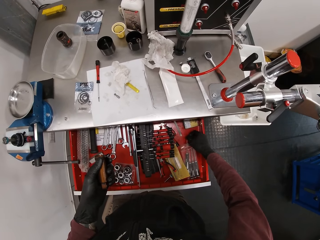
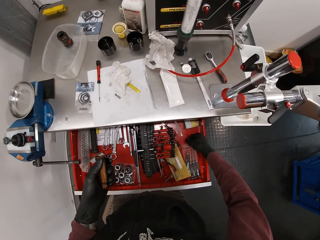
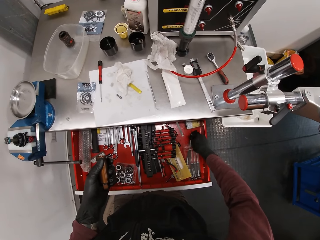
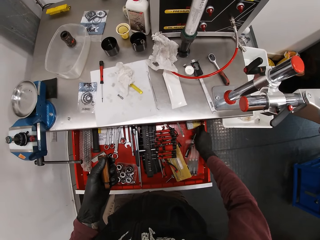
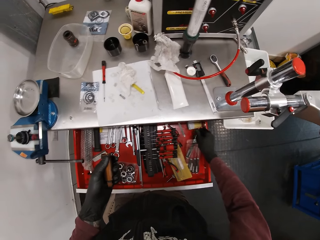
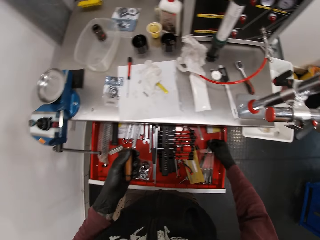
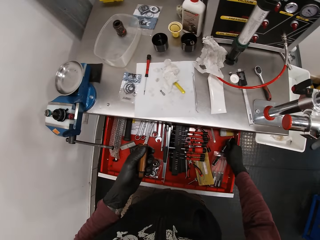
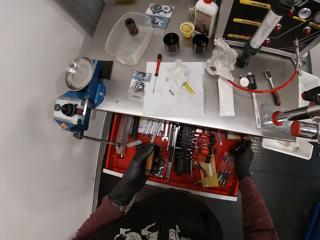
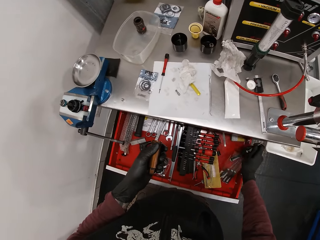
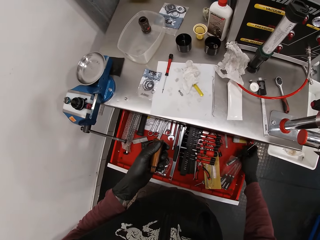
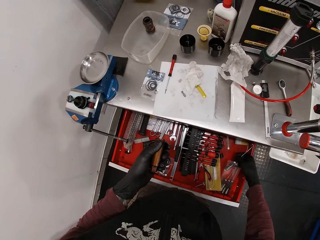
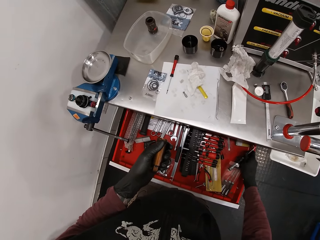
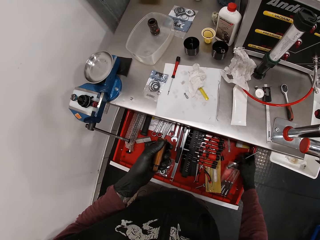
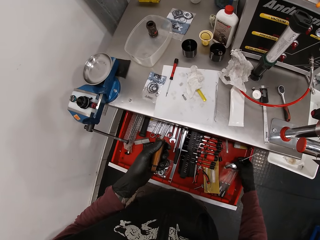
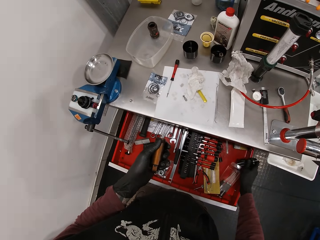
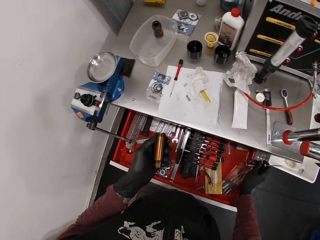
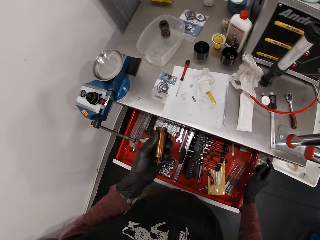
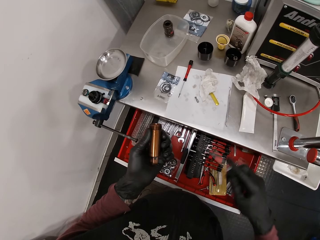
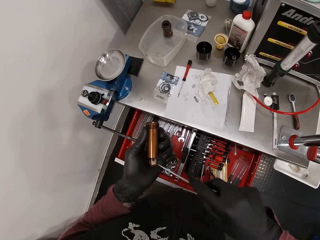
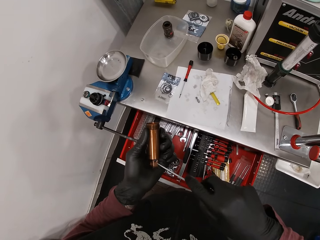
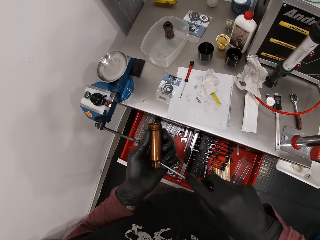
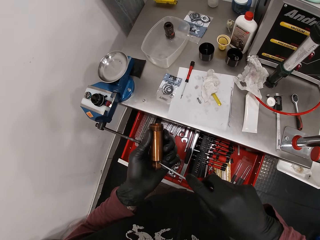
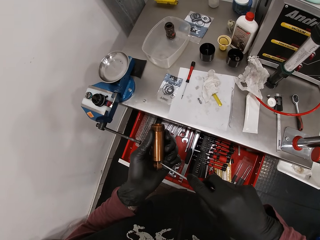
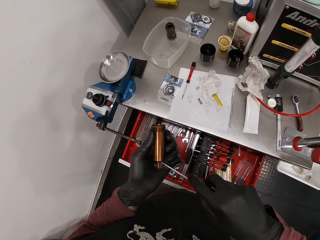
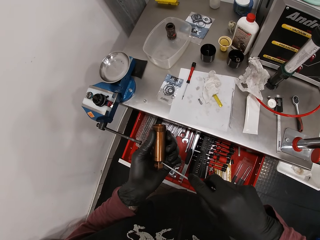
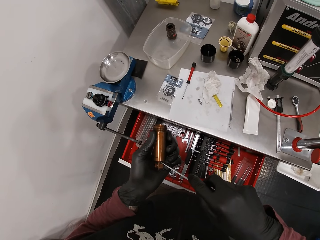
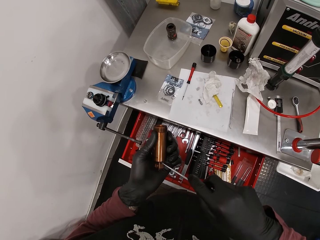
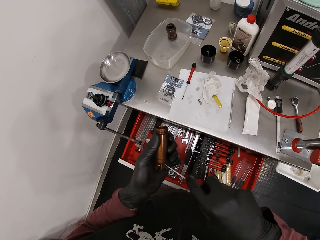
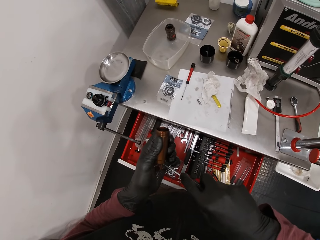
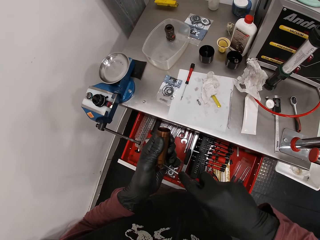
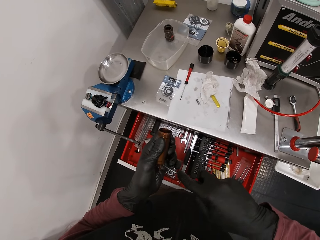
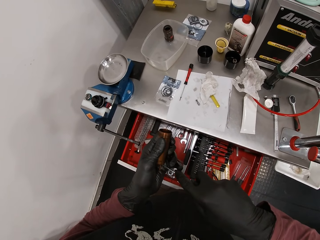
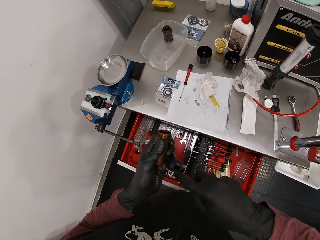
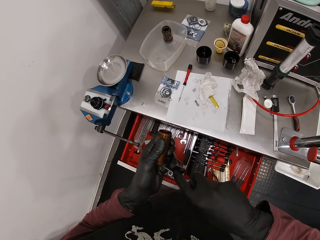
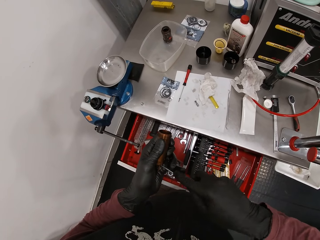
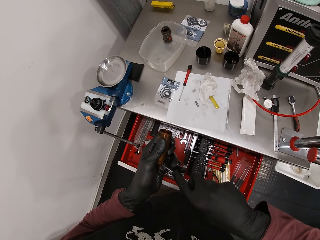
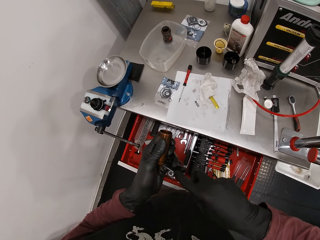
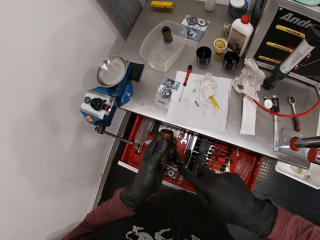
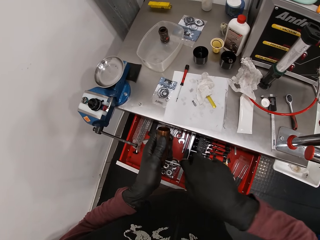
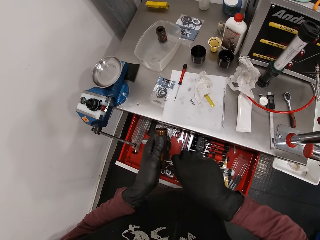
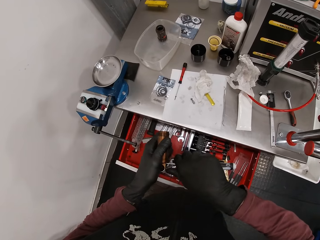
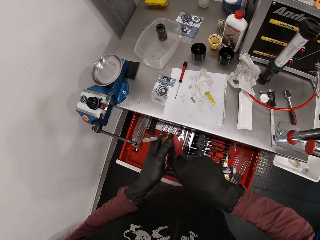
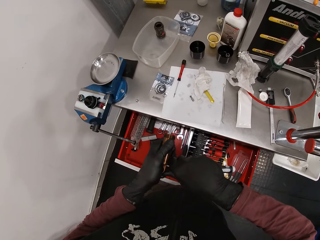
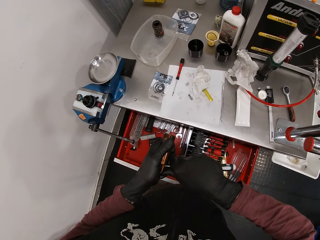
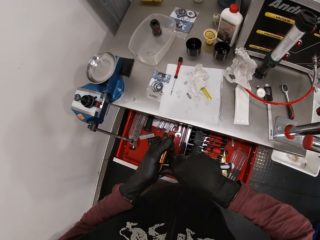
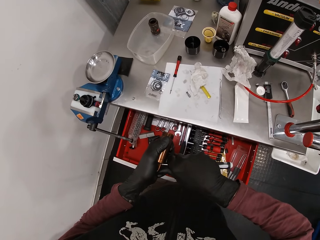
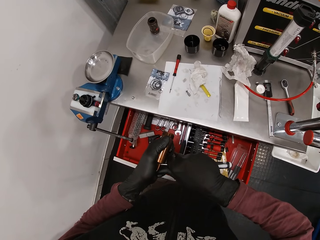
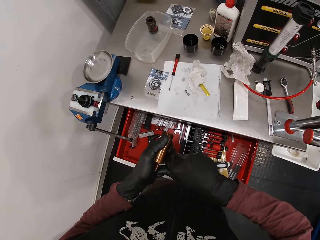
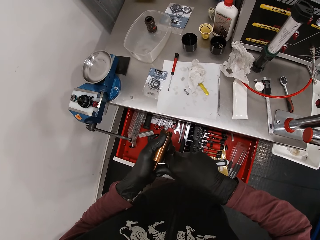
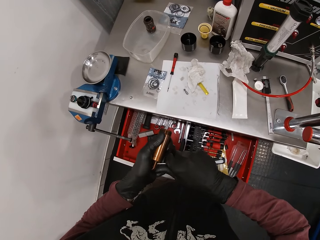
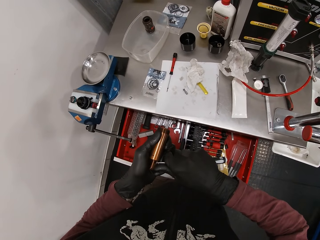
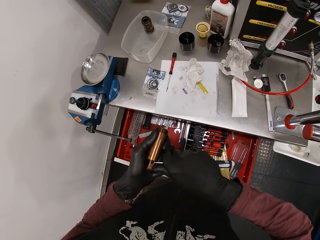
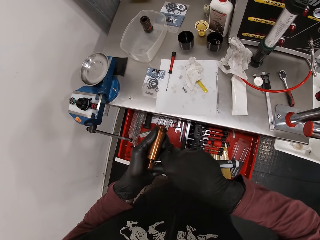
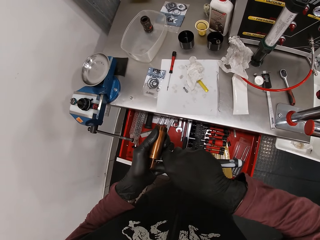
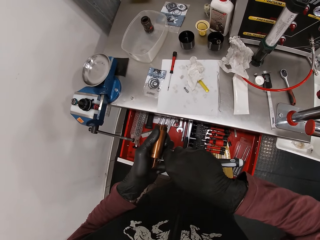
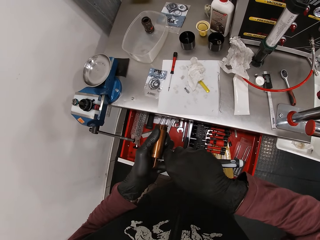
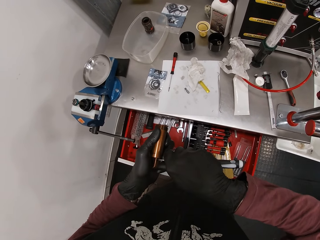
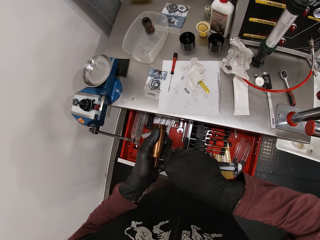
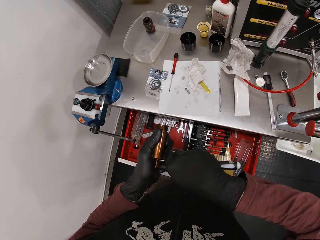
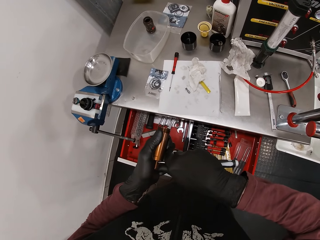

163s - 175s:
The camera wearer picks a screwdriver from the drawer beneath the countertop with his right hand. He pulls the screw in the metal rod with the screwdriver in his right hand.

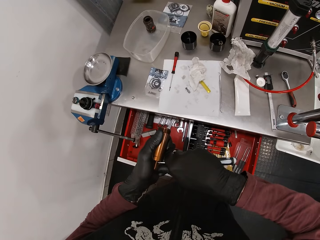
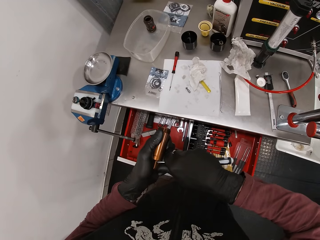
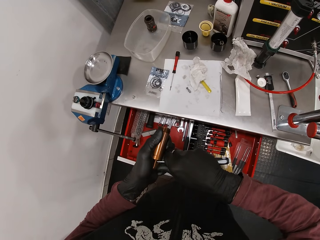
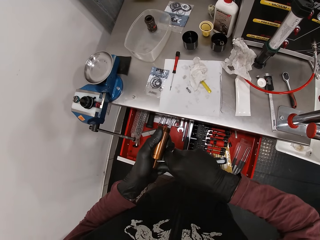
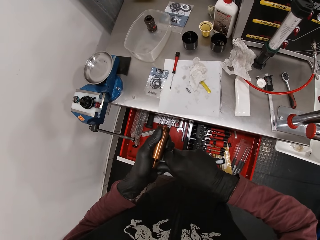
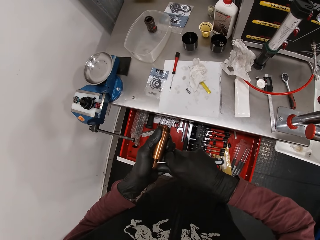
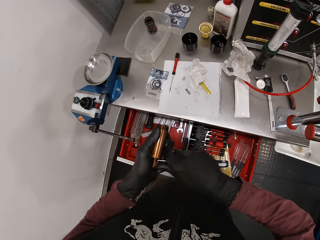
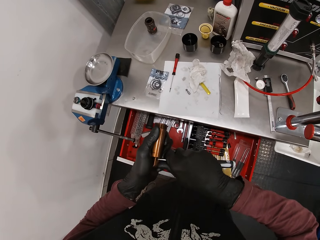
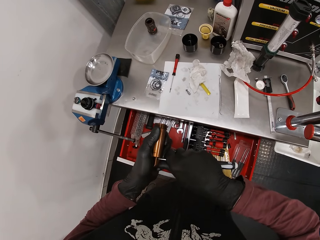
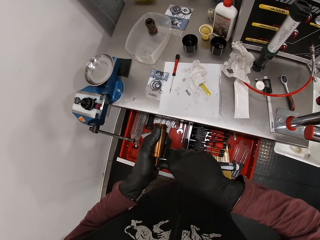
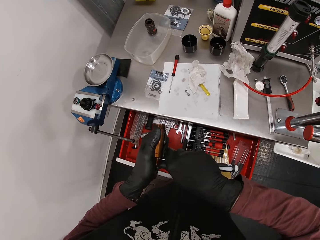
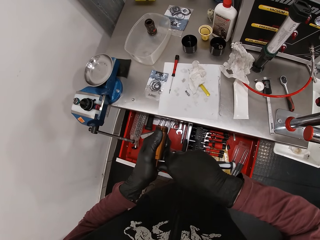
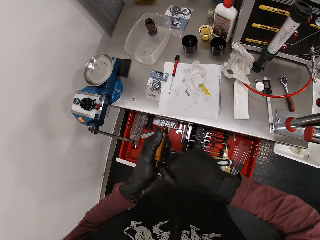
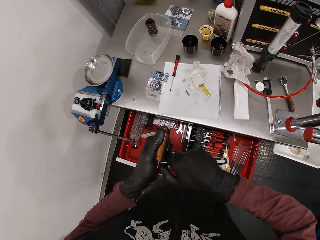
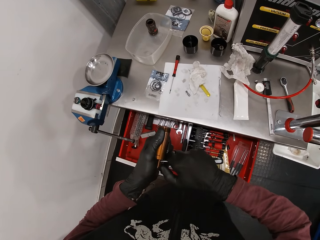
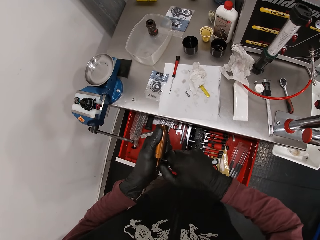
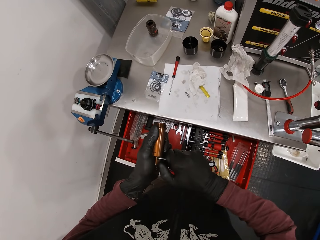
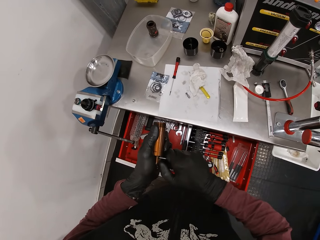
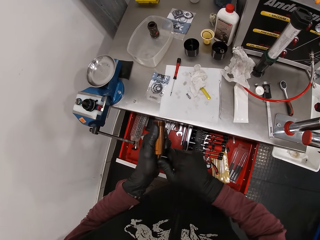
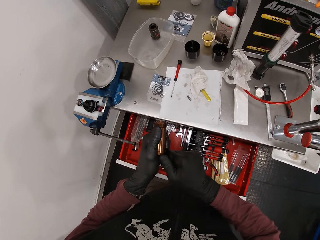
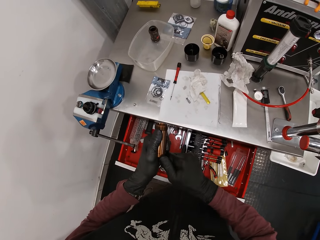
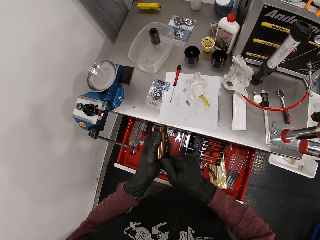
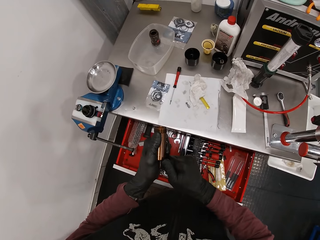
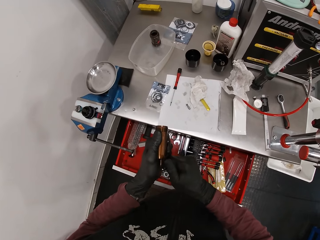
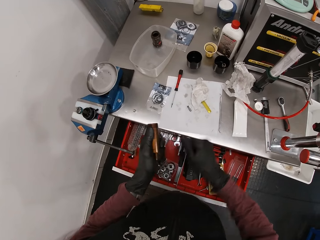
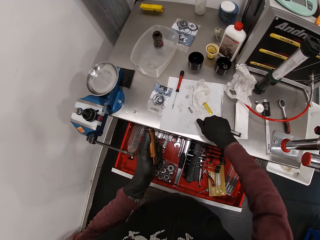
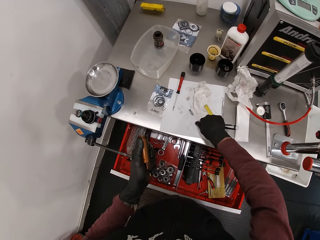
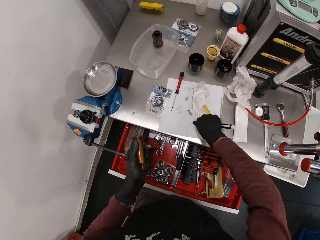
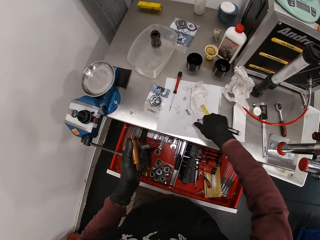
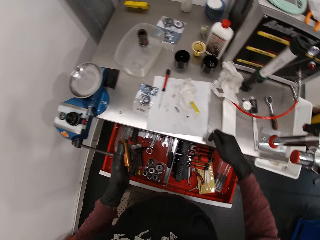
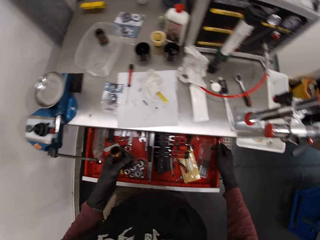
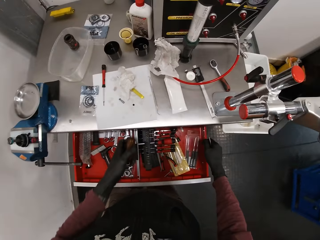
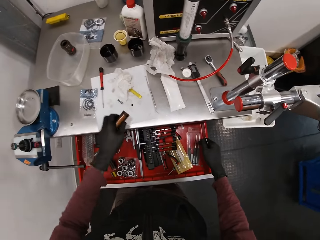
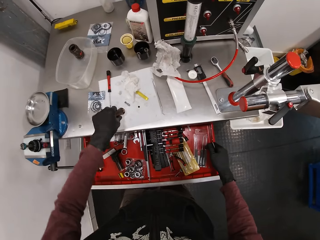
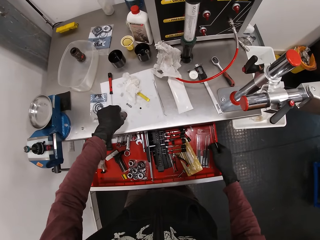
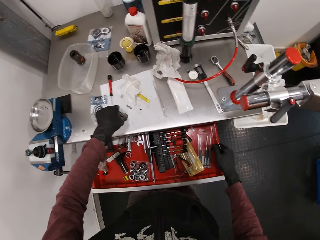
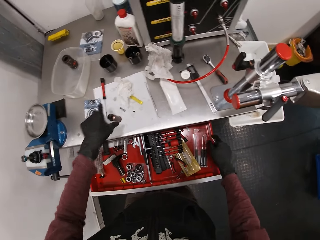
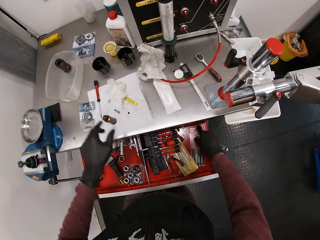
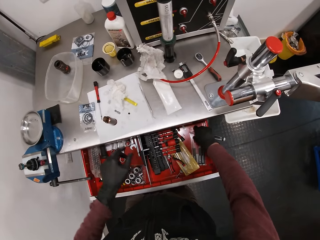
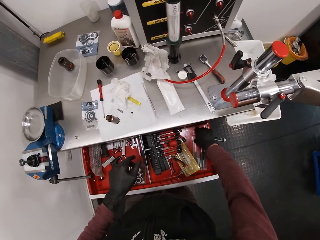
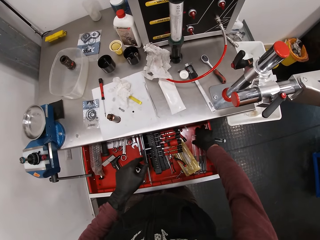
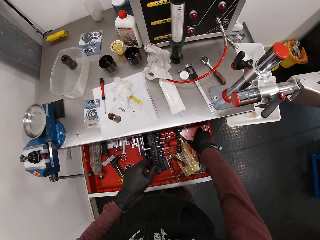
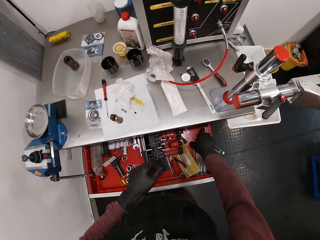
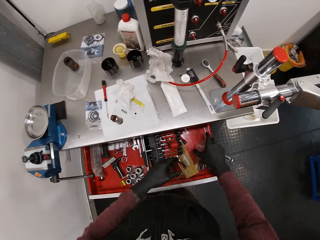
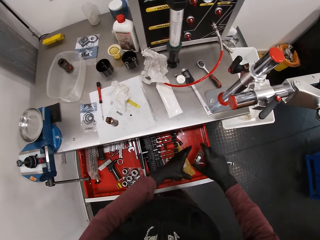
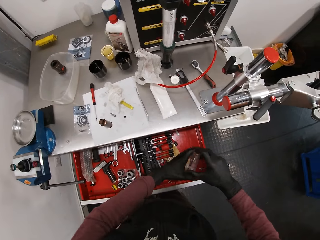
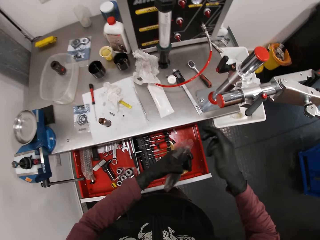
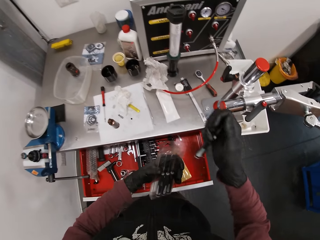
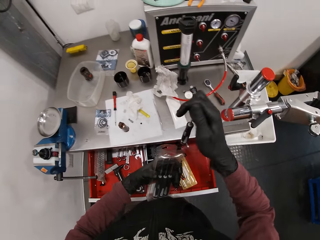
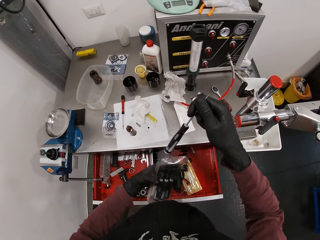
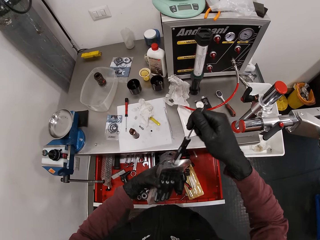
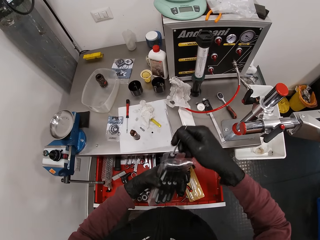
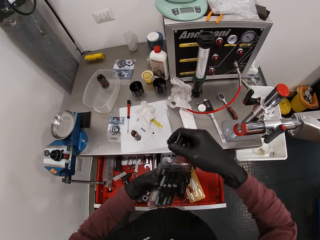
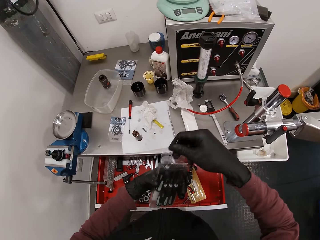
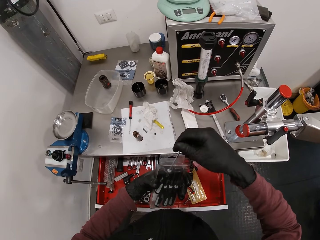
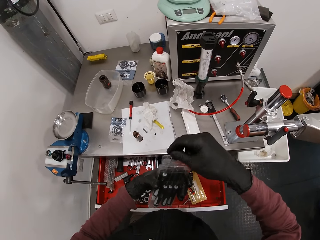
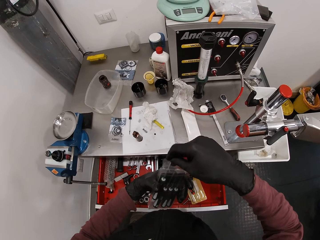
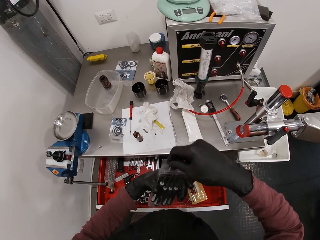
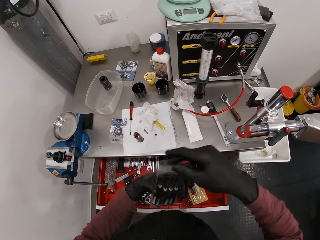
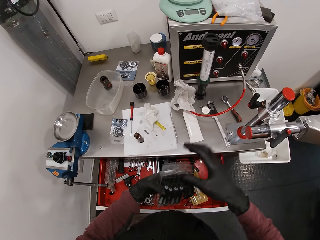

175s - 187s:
The camera wearer drops the screw on the paper on the countertop with his right hand. He drops the metal rod on the paper on the countertop with his left hand. He picks a pack of screwdrivers in the drawer with his right hand. He passes the pack of screwdrivers in his right hand to his left hand. He drops the screwdriver in his right hand into the pack of screwdrivers in his left hand.
